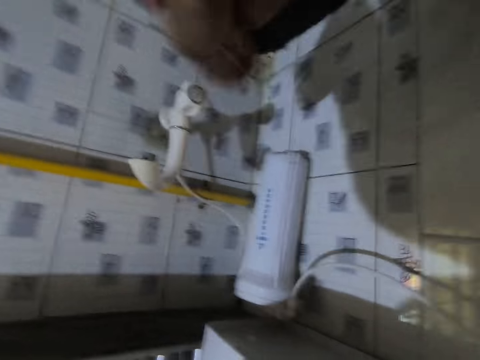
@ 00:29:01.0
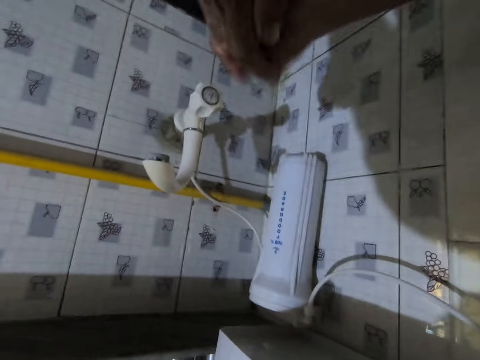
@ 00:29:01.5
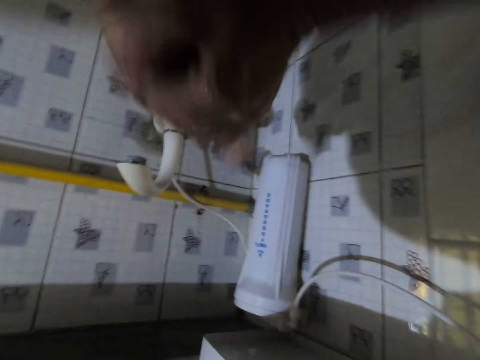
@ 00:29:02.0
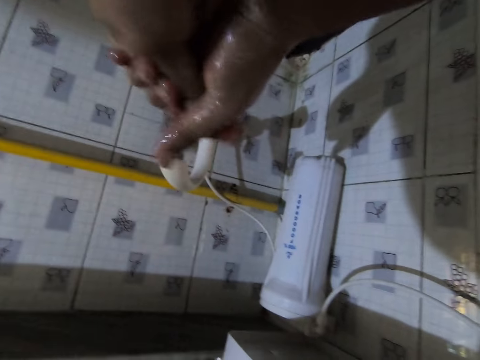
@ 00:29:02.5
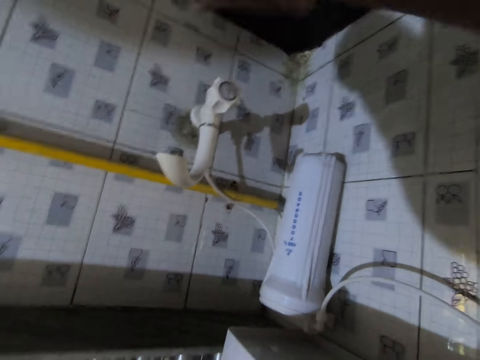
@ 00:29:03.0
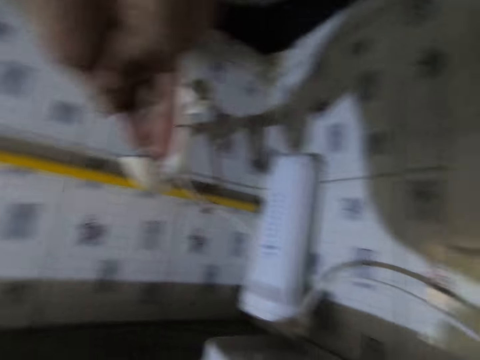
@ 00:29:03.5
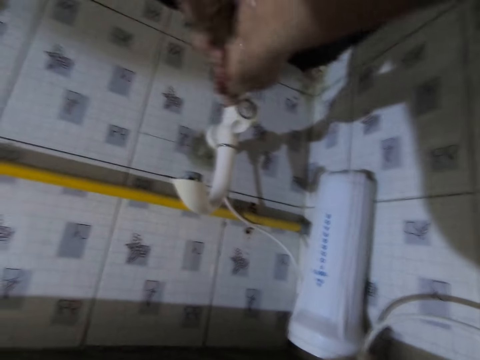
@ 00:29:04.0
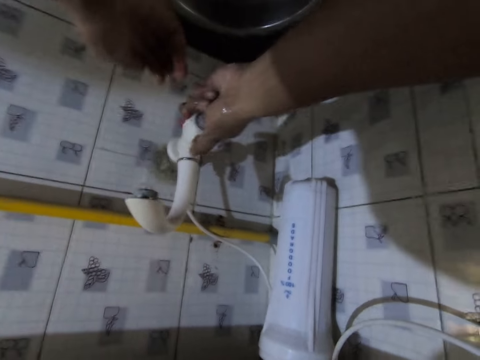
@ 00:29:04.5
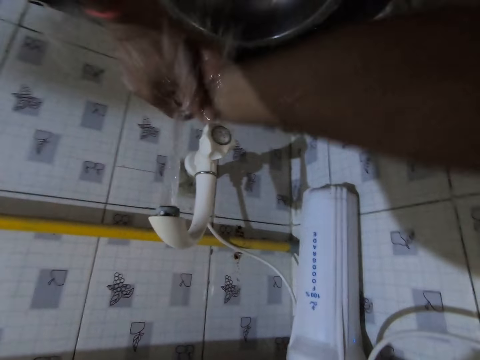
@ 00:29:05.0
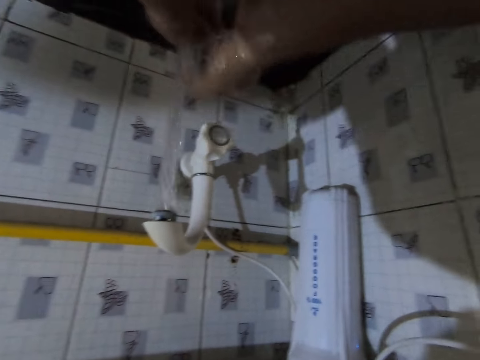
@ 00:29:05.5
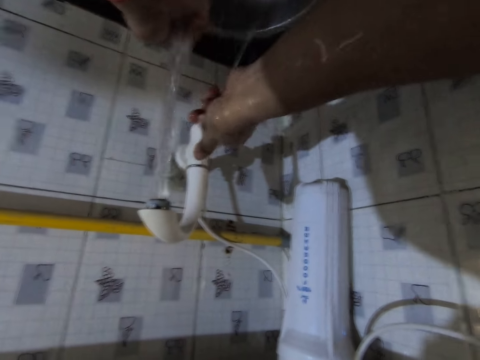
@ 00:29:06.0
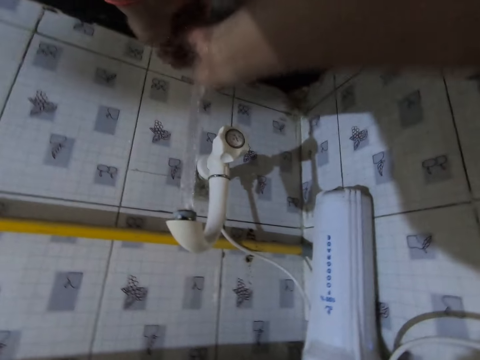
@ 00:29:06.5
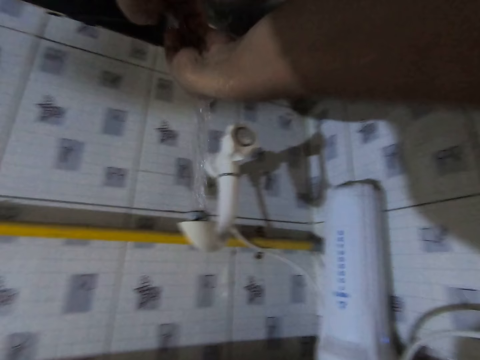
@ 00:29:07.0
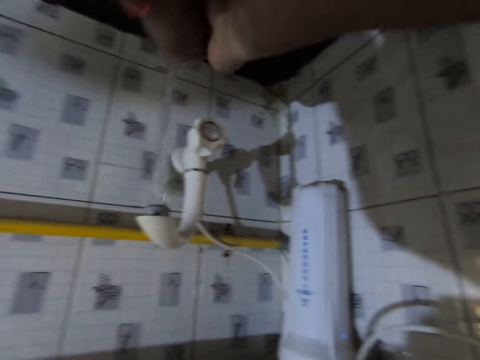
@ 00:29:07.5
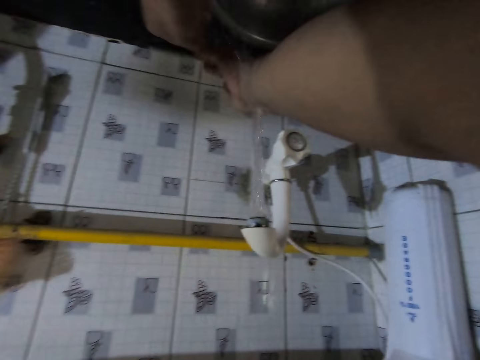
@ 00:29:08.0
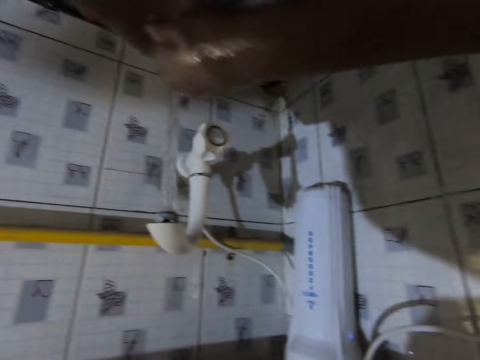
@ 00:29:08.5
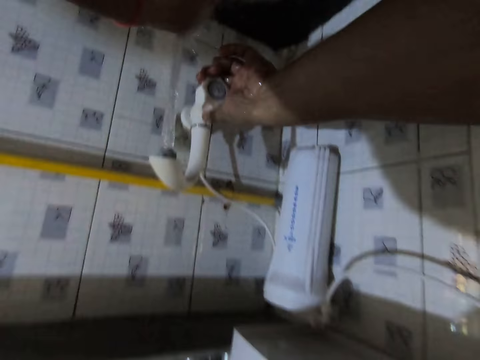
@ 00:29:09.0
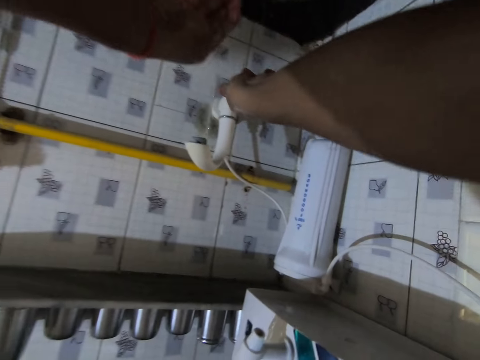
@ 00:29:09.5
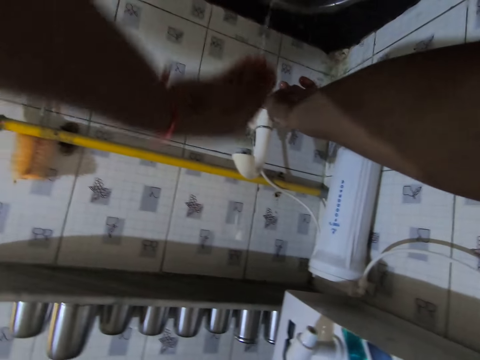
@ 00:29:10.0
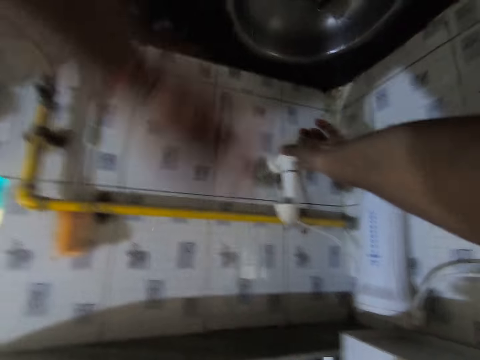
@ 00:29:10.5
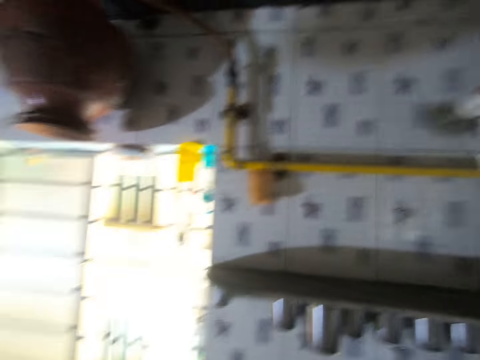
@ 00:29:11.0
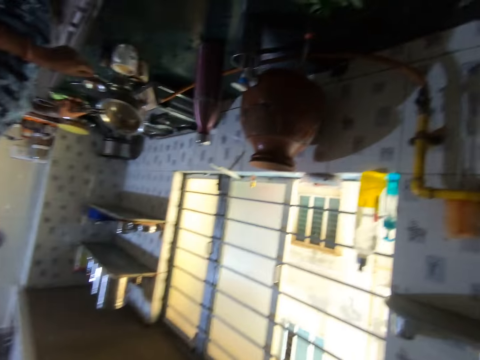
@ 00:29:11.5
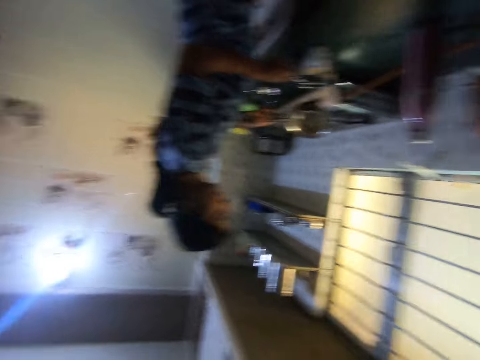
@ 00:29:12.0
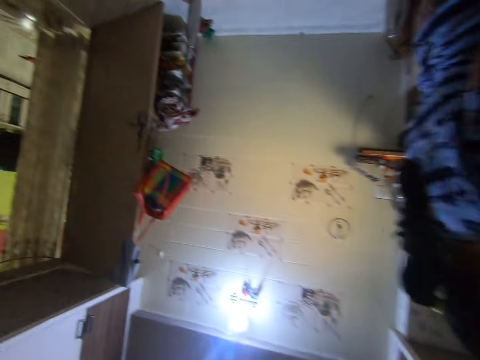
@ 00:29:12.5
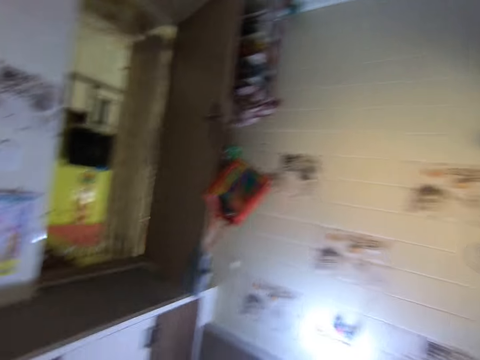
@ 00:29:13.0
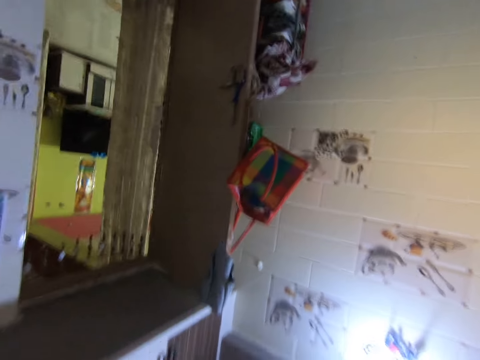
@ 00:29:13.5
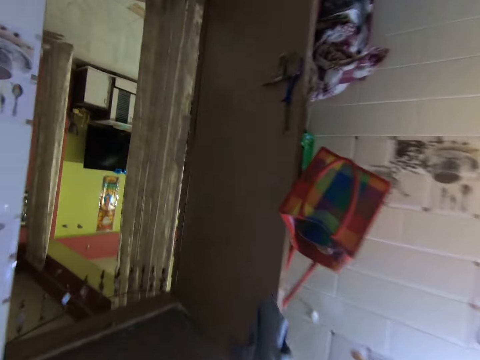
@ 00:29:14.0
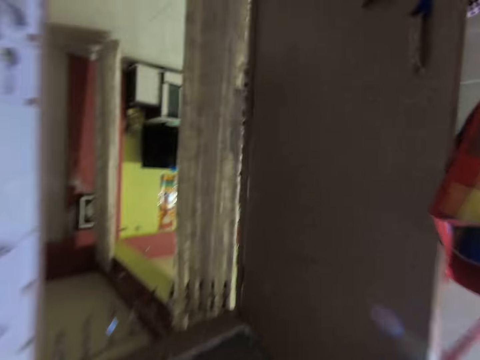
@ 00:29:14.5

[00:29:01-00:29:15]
The camera wearer converses with the woman. He turns on the tap in the kitchen sink with his left hand. He washes his hands in the kitchen sink. He adjusts the tap in the kitchen sink with his left hand. He touches the tap with the left hand. He turns off the tap in the kitchen sink with his left hand. The woman holds a pot with her right hand. The camera wearer walks out of the kitchen.

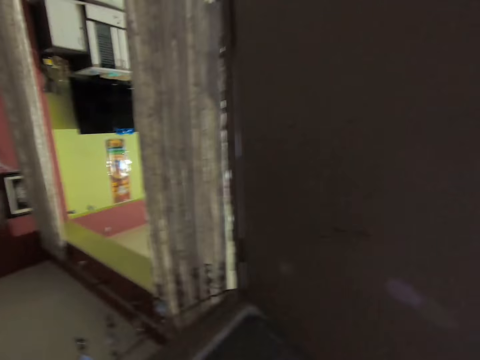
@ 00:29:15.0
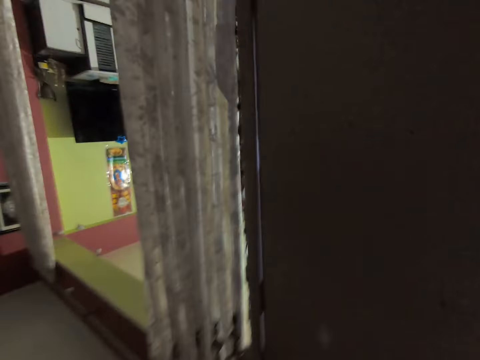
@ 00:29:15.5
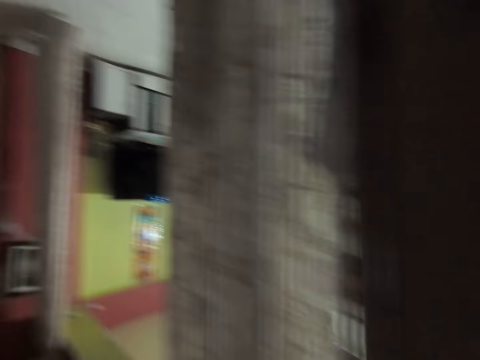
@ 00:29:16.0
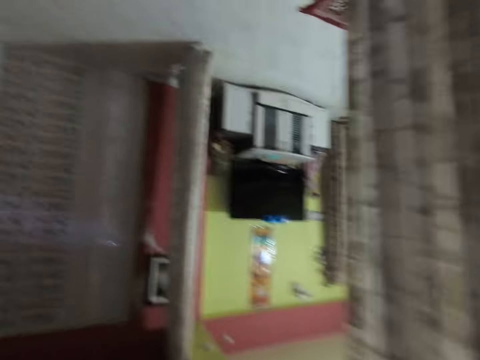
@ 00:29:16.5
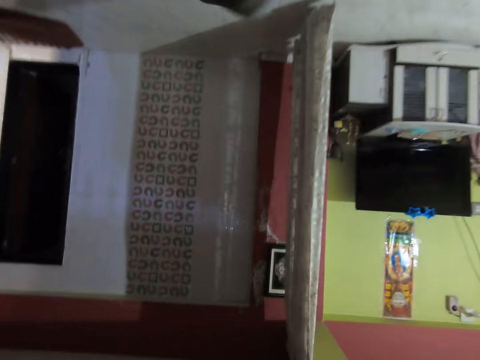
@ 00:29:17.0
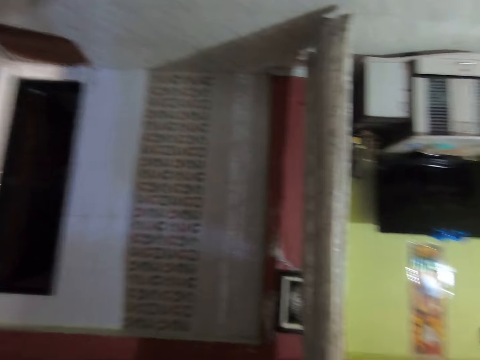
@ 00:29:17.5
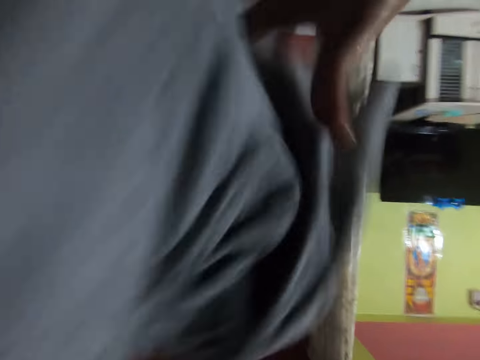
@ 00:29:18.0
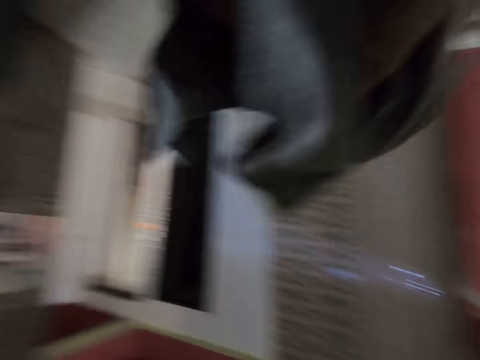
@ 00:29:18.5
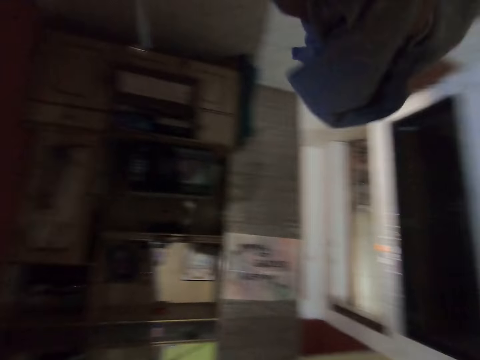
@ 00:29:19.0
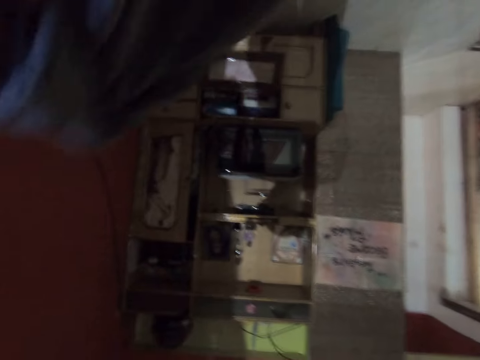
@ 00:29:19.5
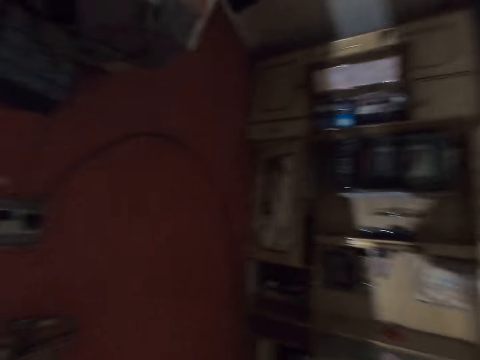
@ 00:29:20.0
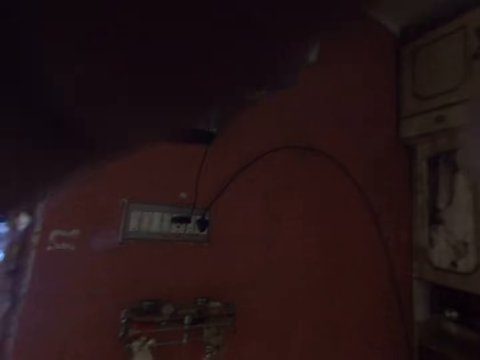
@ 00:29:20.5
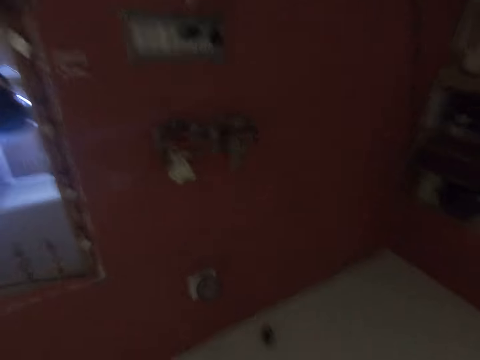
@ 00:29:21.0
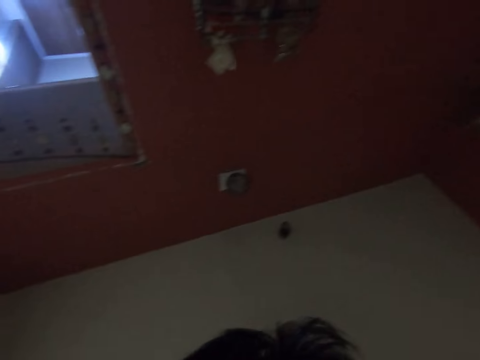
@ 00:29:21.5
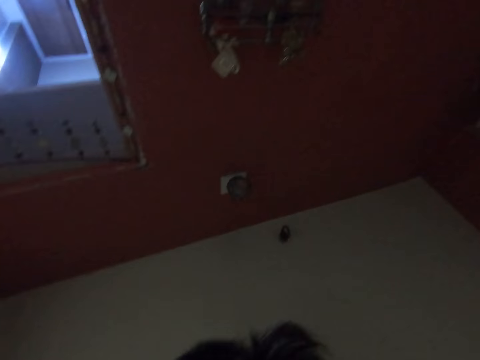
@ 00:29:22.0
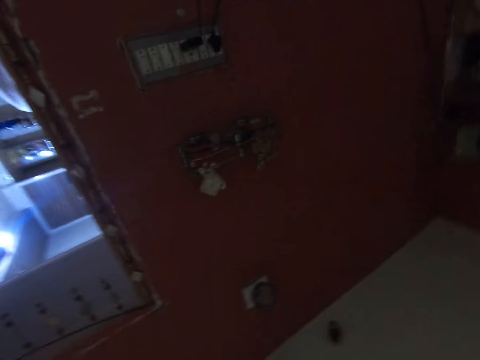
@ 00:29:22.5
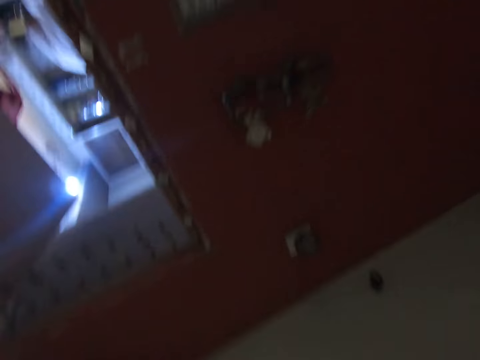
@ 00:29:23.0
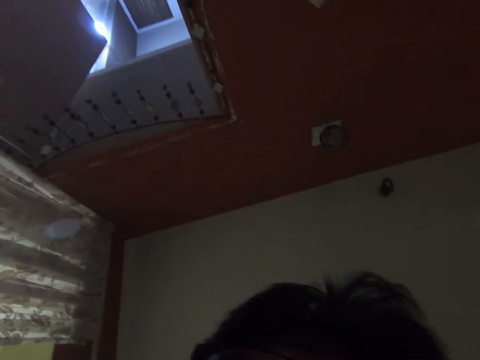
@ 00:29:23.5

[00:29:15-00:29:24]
The camera wearer takes a face towel. He wipes his hands with the towel. He looks around.
